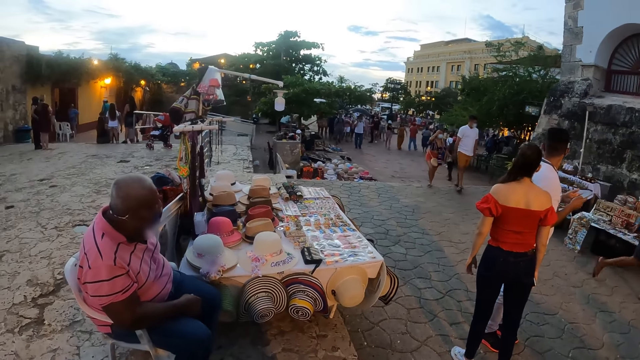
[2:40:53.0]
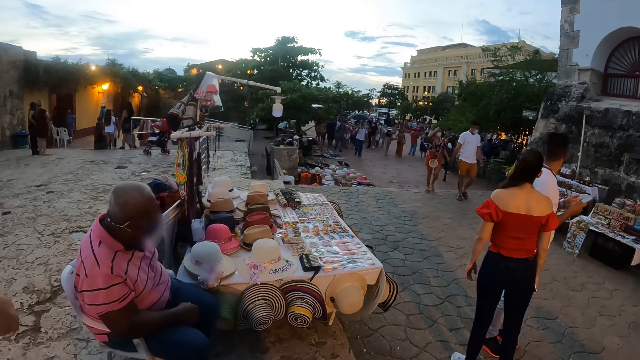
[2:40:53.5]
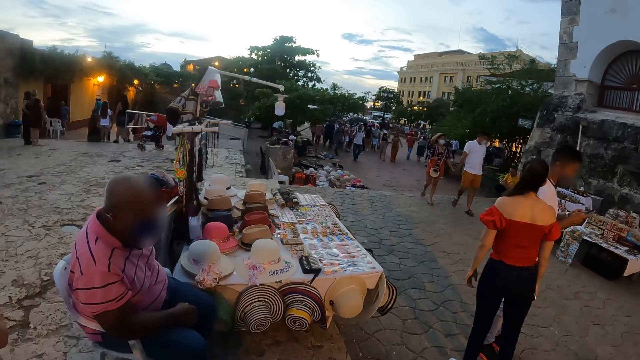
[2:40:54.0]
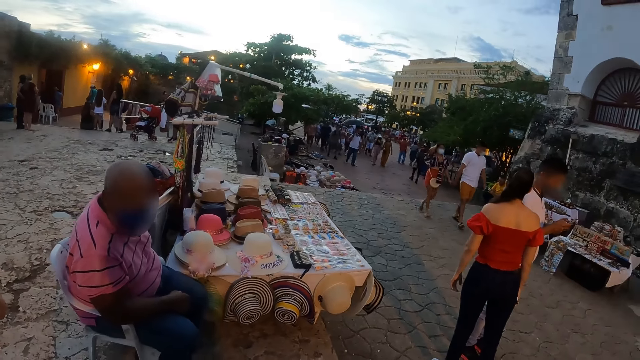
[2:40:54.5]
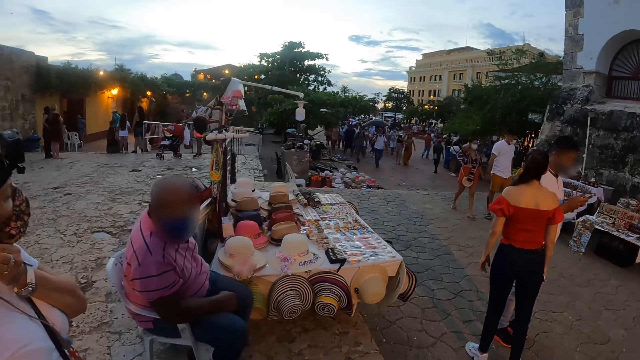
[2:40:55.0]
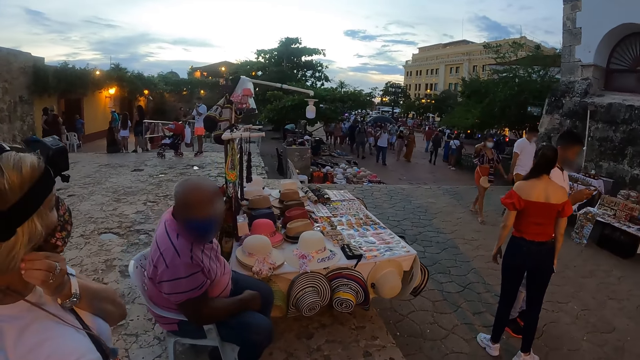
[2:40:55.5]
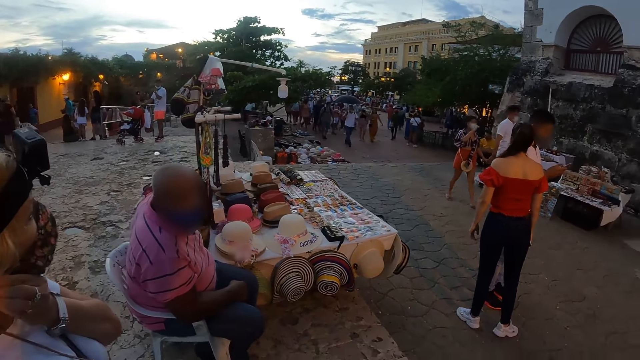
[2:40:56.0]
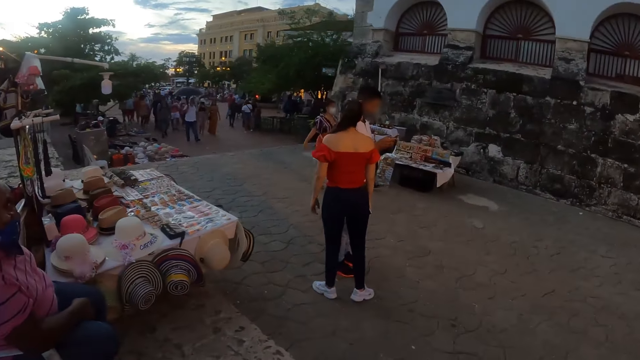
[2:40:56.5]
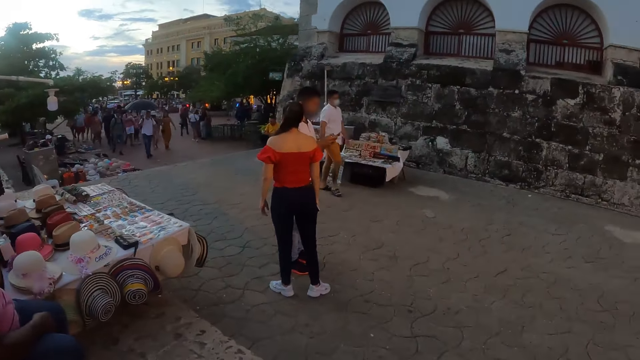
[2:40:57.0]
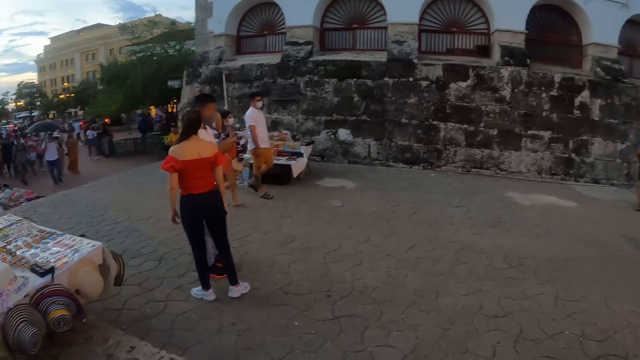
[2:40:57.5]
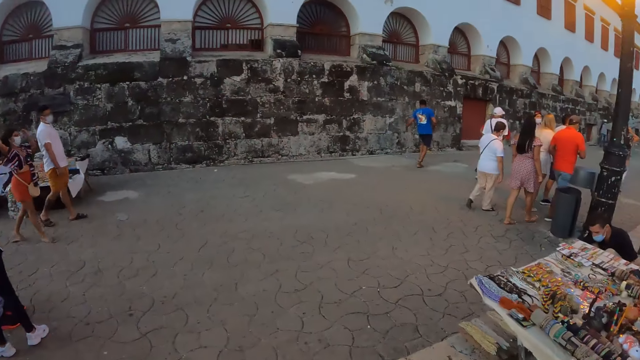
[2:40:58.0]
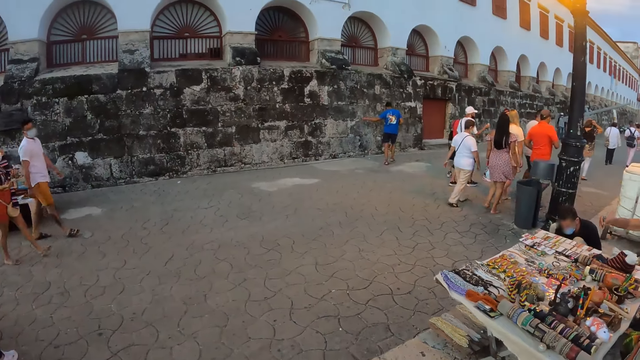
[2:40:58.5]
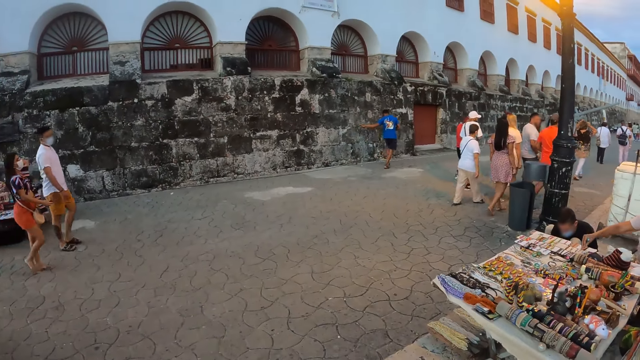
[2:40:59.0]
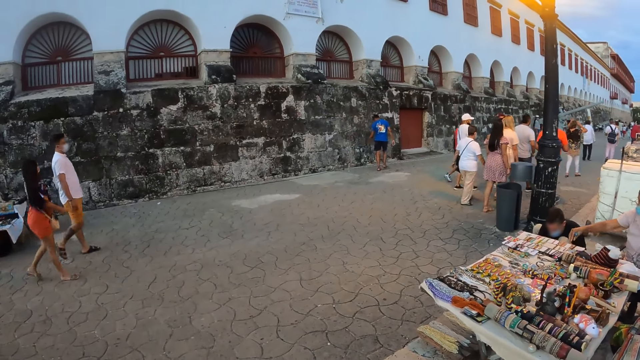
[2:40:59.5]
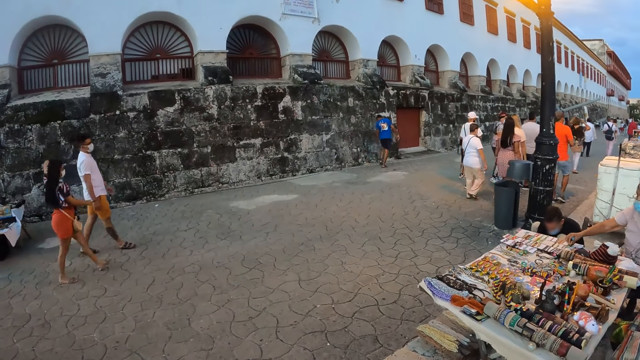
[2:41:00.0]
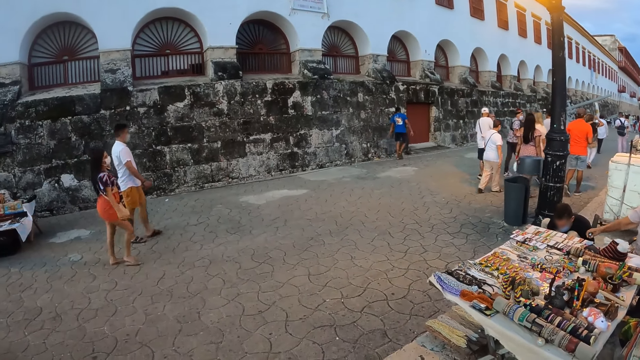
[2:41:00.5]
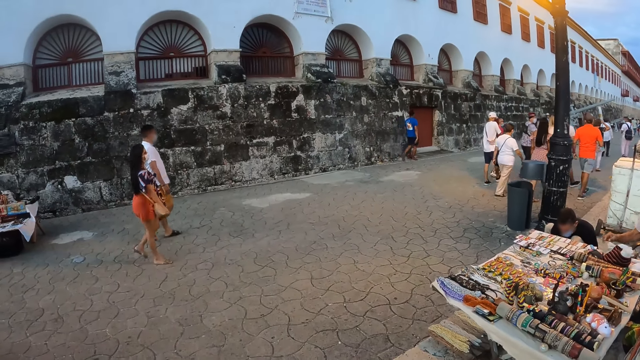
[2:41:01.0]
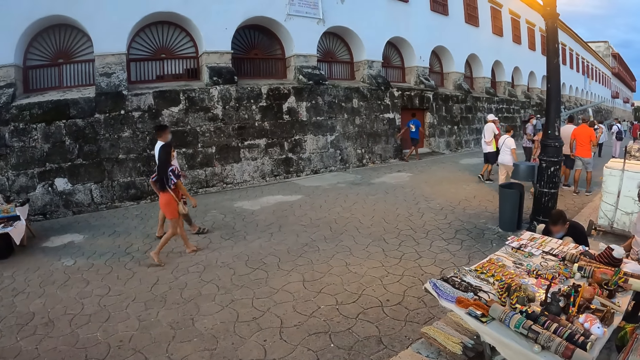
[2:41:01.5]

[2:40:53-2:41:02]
A woman holds her ear. The camera wearer looks around the park.

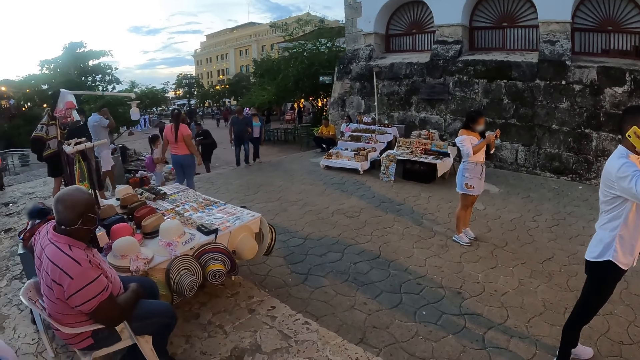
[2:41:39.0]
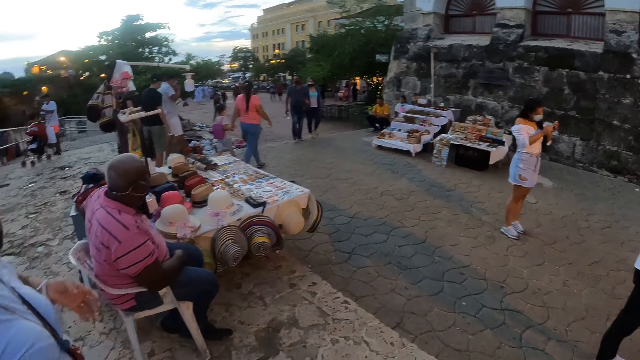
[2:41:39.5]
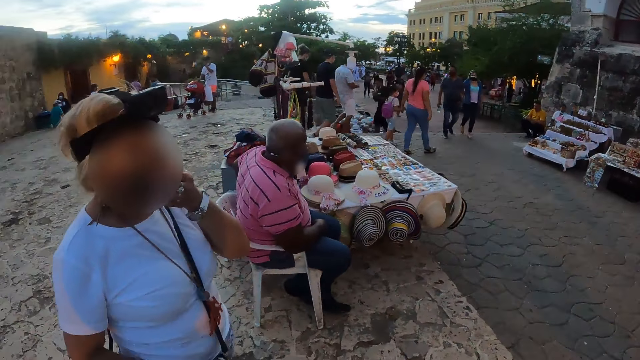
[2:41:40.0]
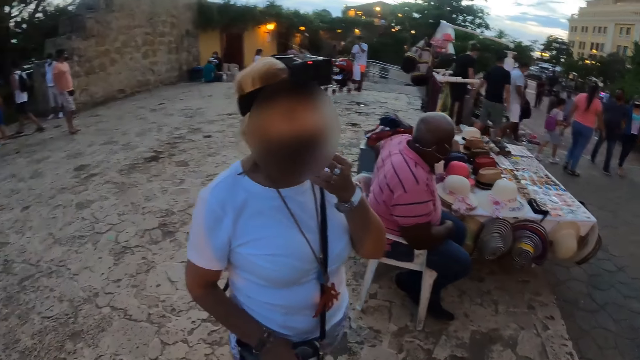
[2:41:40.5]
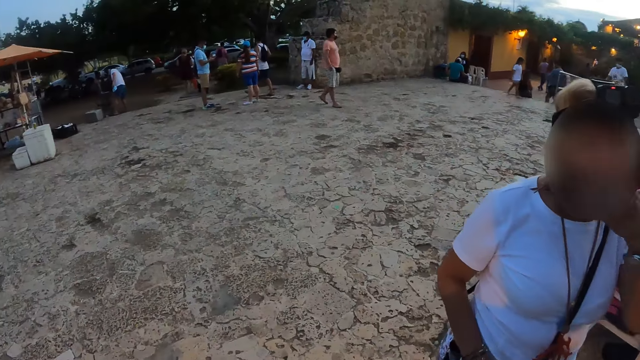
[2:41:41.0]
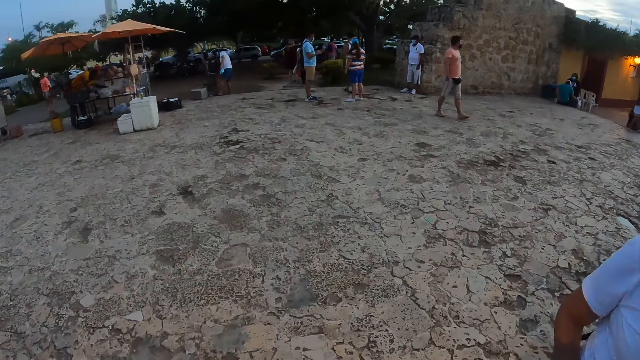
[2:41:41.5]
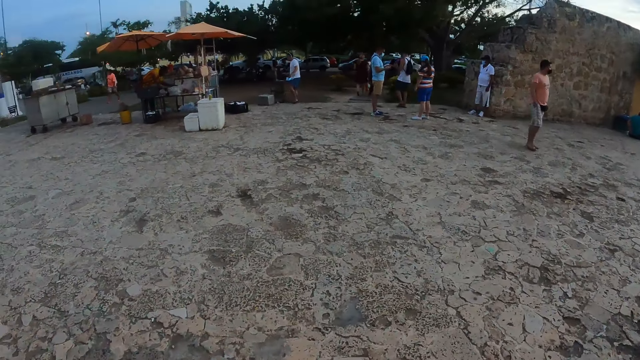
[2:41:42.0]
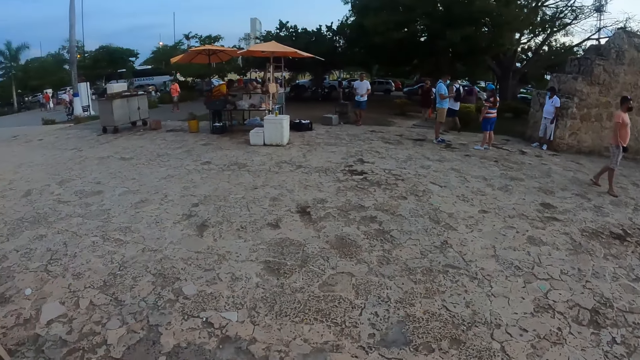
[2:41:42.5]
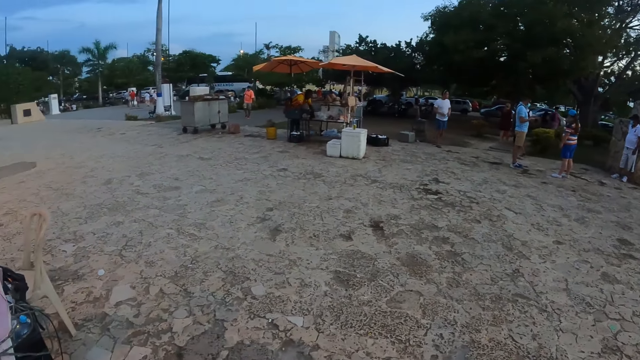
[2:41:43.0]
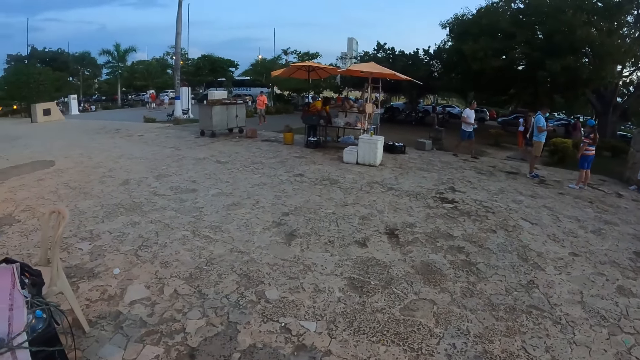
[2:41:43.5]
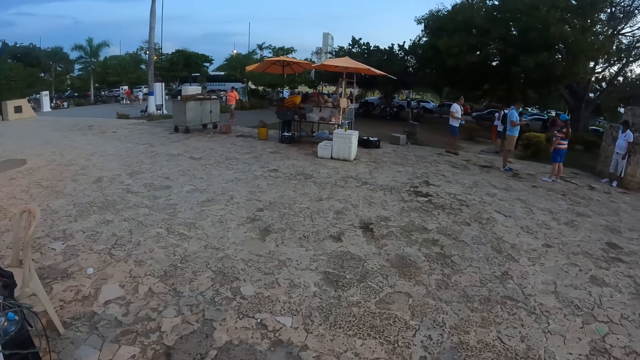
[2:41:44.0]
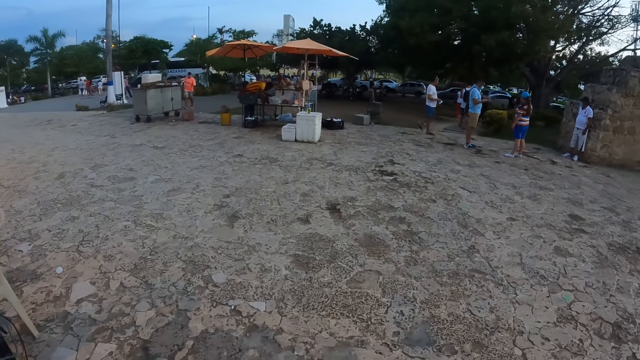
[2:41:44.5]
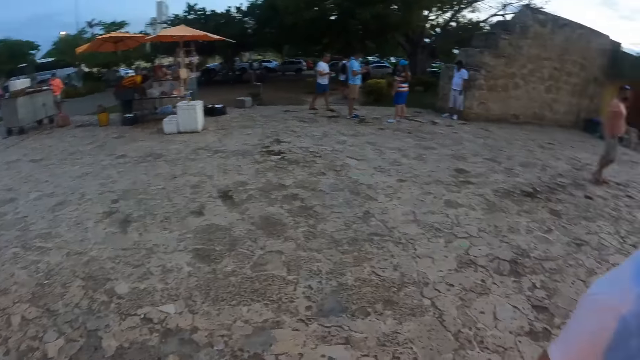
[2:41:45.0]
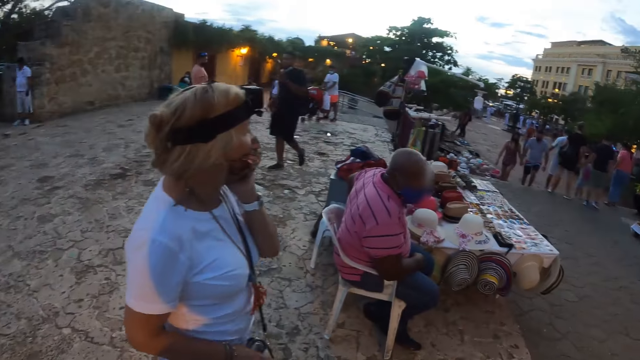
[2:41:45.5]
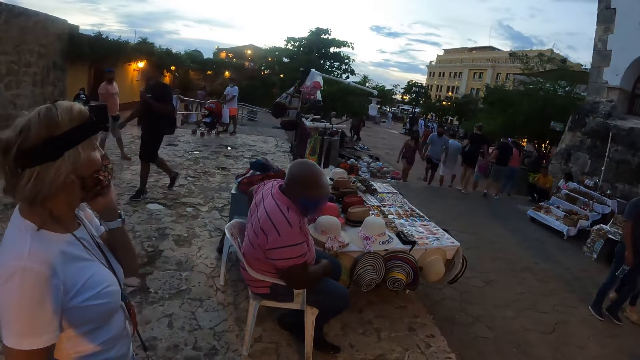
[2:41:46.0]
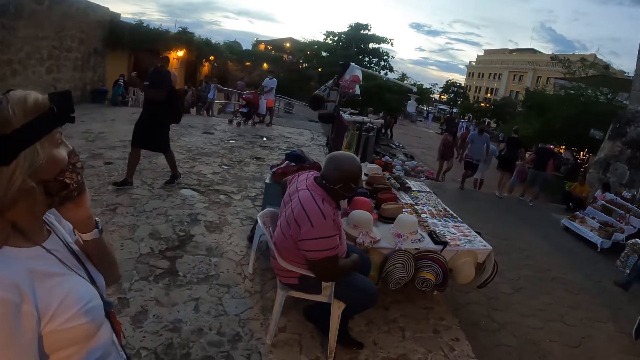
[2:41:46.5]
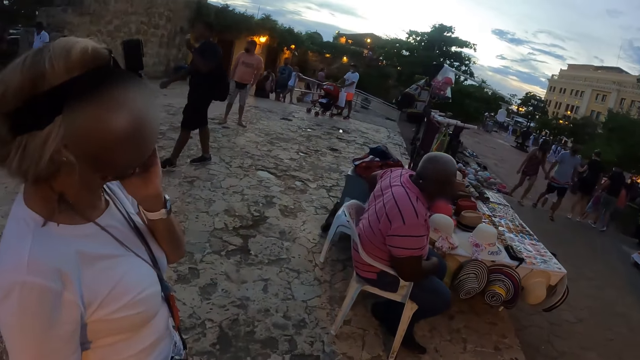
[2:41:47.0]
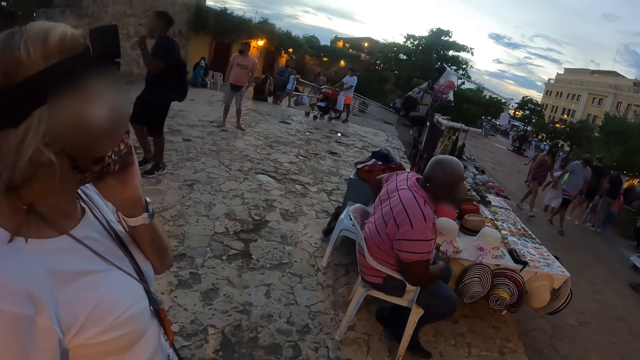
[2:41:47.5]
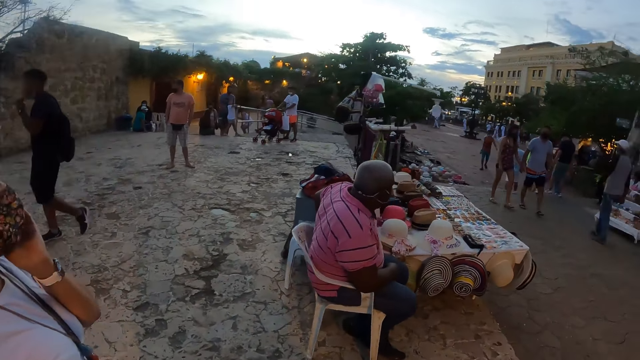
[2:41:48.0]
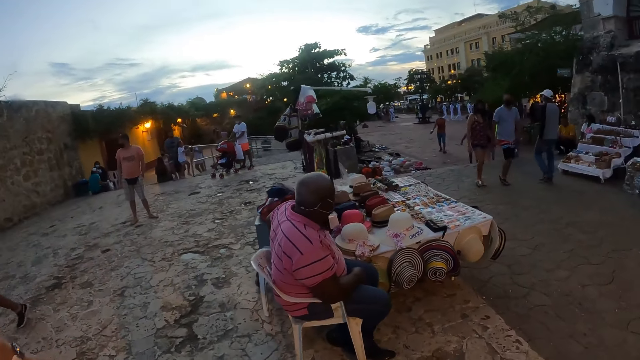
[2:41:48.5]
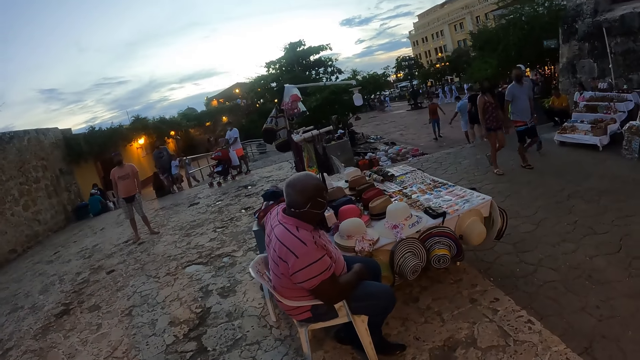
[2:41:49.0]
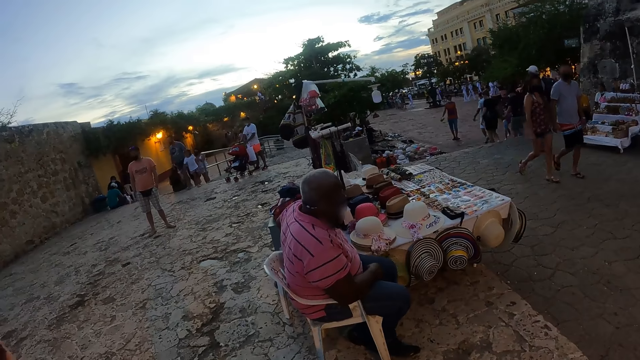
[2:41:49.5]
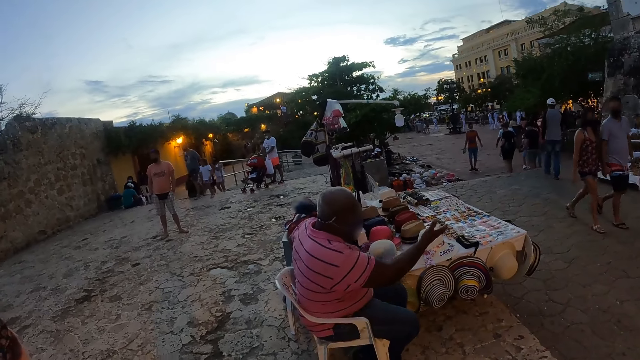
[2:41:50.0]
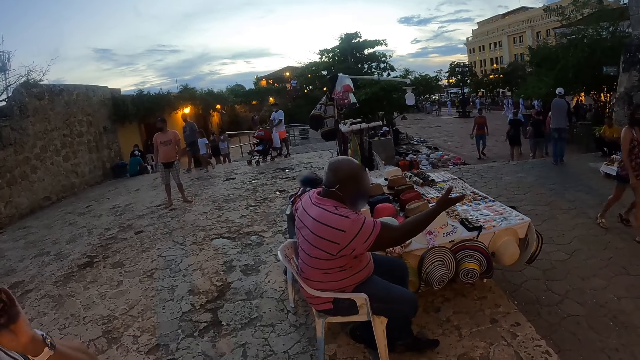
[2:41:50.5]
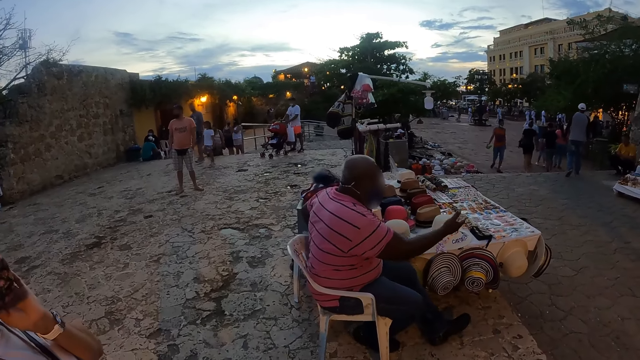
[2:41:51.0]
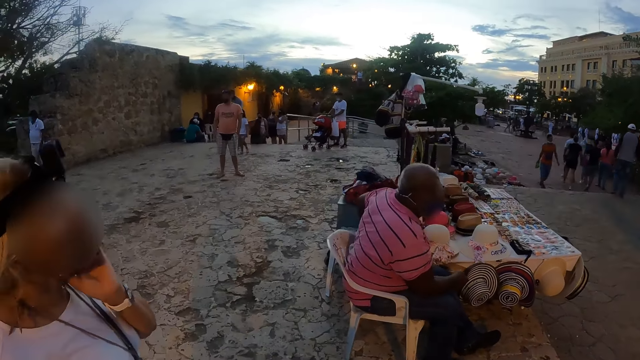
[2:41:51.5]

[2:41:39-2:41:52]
A woman holds her mask and pulls her hand off the mask. The camera wearer looks around the park. The woman holds her chin. The camera wearer looks around the park.
